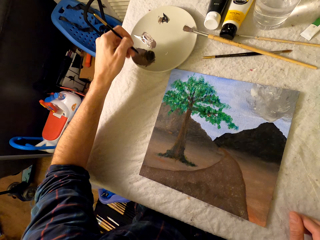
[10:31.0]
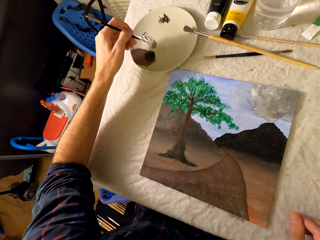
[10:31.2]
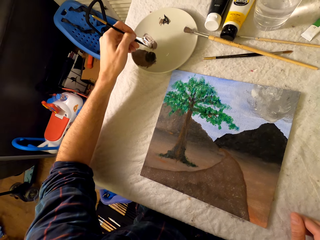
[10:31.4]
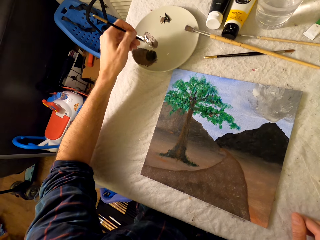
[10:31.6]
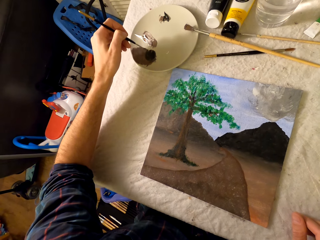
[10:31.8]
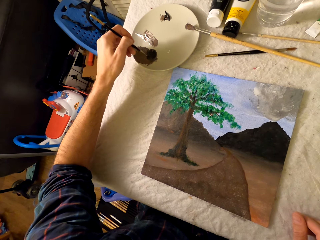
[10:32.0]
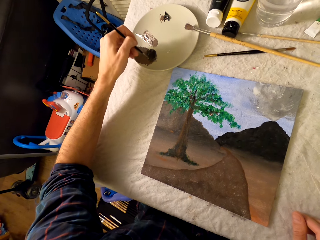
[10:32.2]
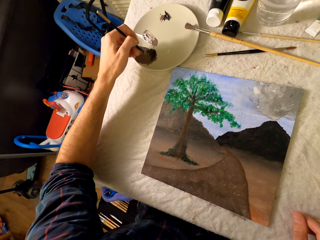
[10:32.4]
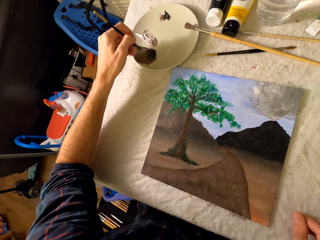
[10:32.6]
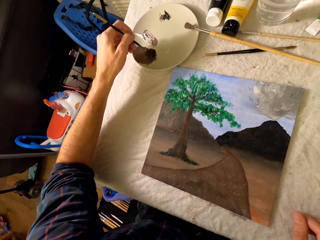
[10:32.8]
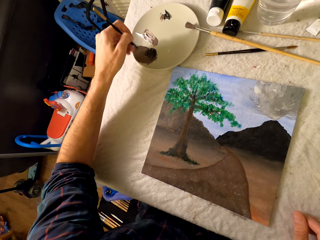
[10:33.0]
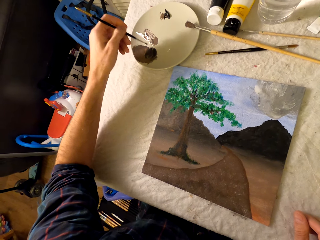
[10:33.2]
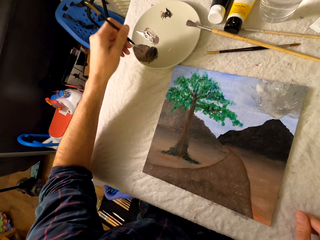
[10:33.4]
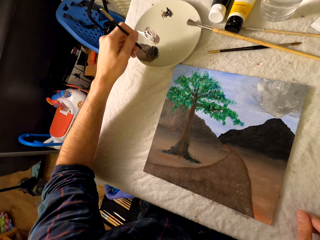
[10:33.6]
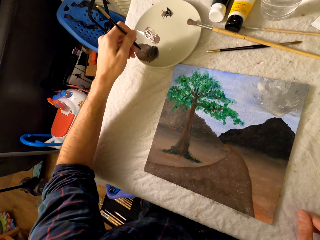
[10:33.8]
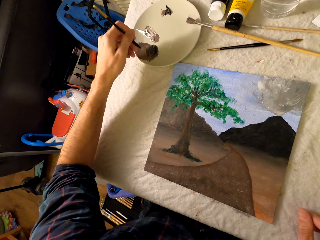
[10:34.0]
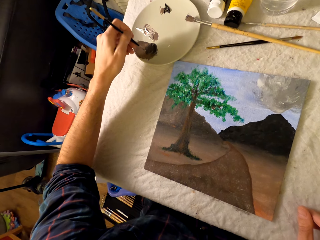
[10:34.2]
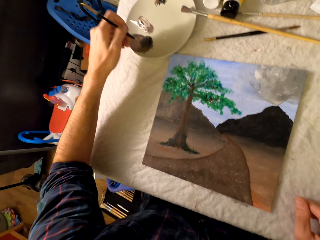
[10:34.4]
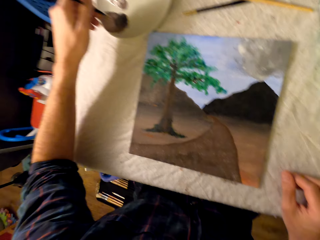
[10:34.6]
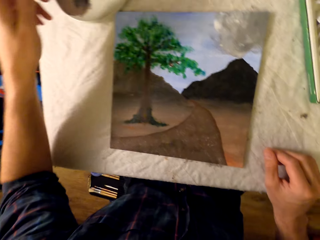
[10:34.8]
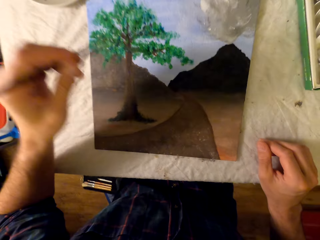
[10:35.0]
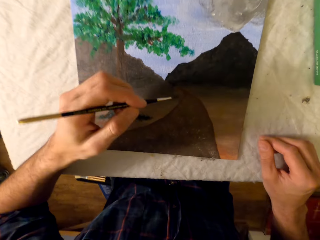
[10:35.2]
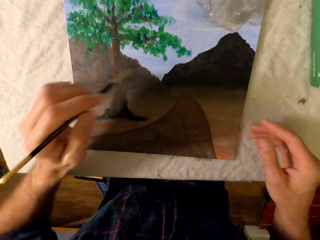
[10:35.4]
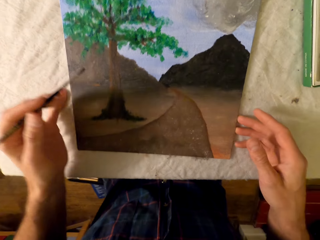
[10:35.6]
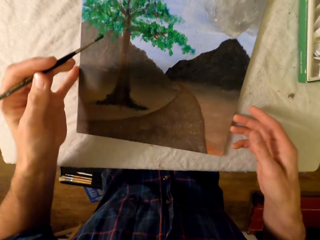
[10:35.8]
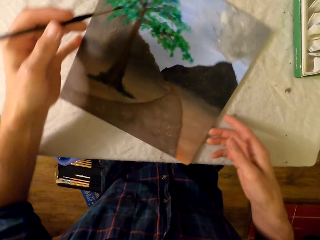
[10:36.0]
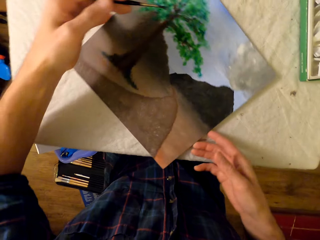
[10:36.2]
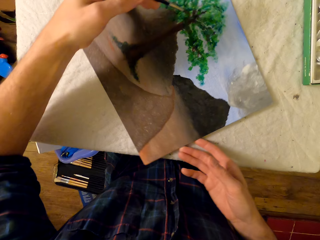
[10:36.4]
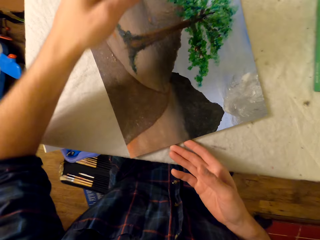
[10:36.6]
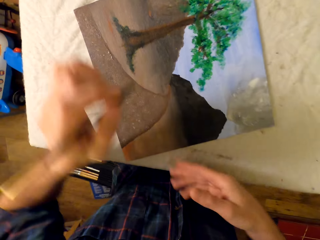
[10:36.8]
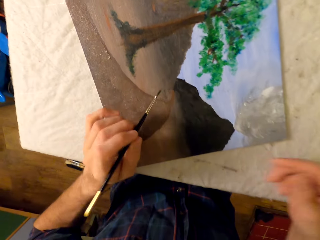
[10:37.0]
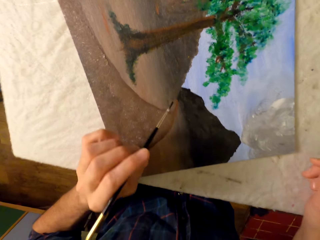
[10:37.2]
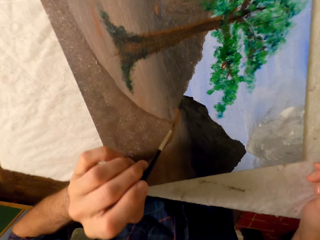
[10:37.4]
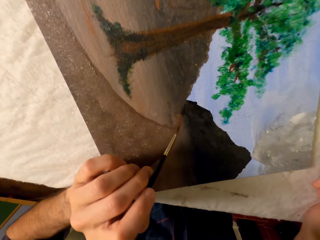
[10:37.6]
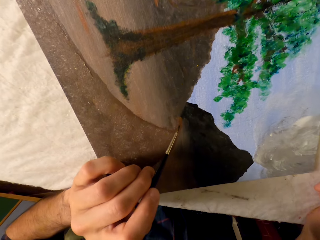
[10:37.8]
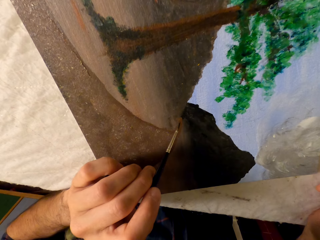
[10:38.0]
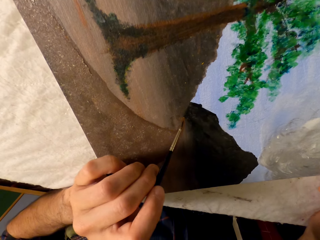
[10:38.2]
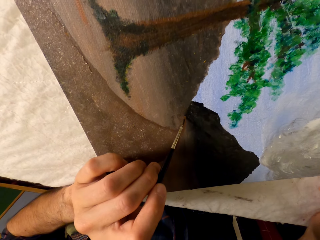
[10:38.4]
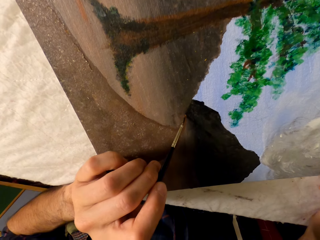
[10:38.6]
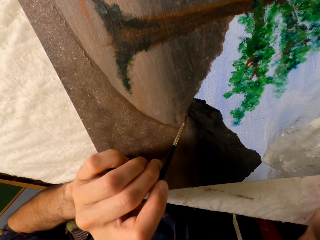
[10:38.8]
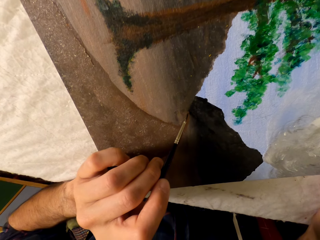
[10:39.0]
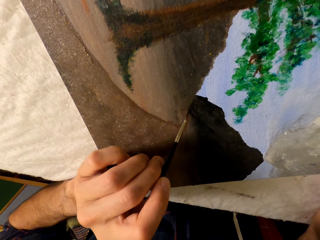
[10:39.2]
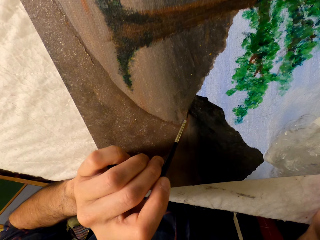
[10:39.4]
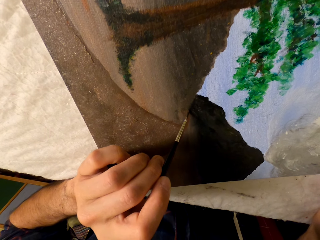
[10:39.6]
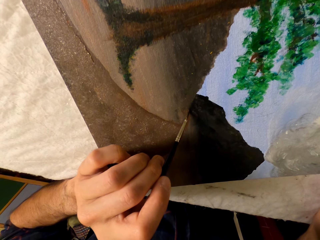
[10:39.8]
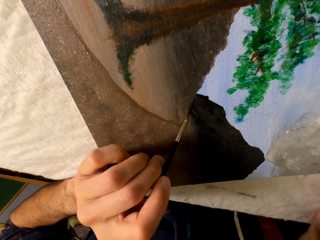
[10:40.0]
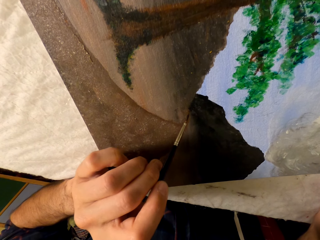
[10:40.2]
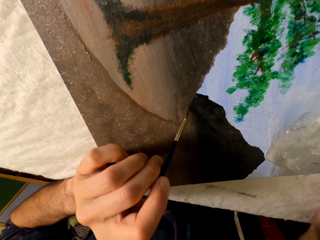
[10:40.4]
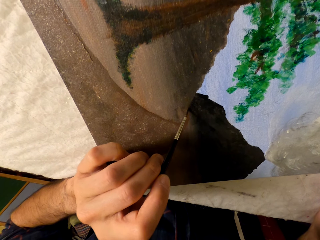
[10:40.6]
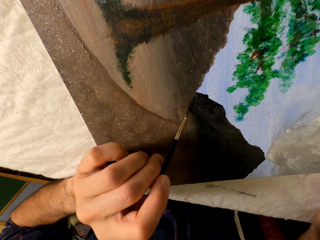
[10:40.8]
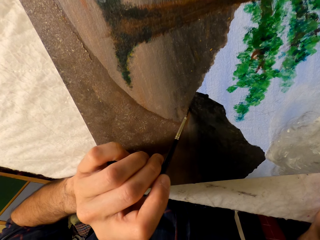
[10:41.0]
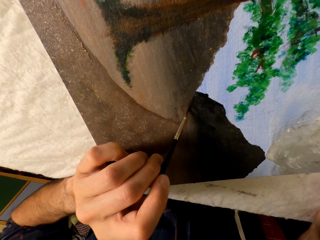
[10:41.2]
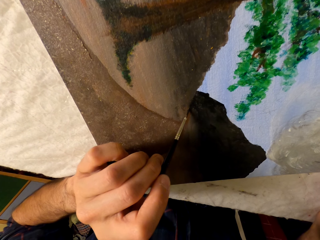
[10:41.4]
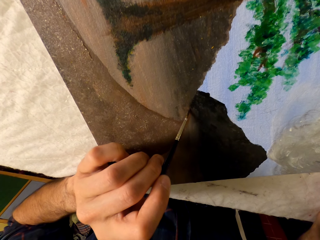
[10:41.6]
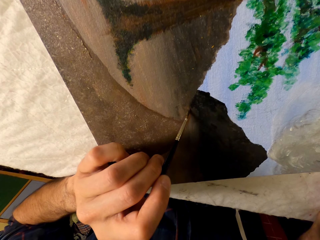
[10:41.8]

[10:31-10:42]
The camera wearer rotates the painting using both hands. They paint a picture with a pen brush.

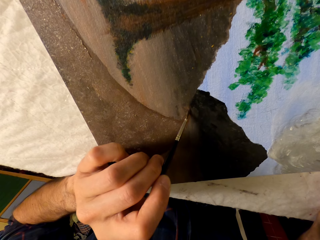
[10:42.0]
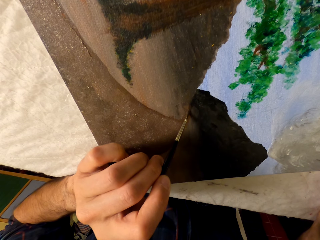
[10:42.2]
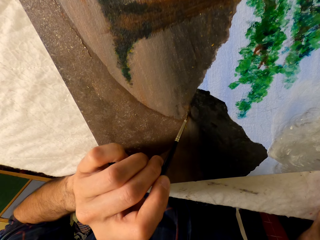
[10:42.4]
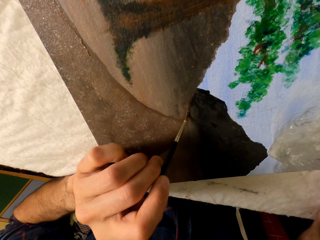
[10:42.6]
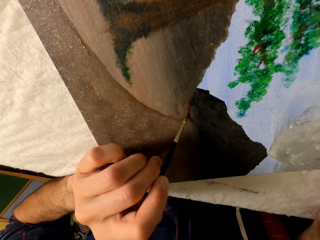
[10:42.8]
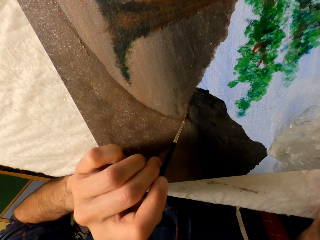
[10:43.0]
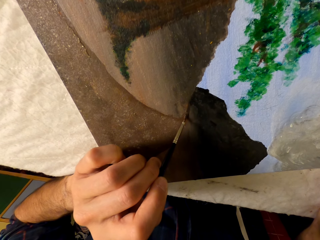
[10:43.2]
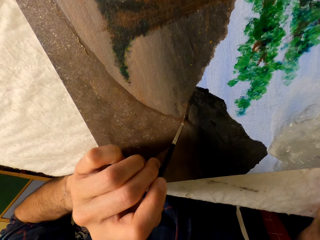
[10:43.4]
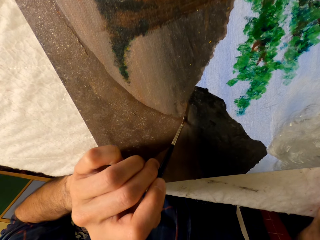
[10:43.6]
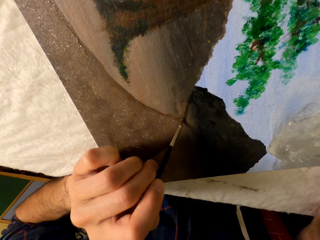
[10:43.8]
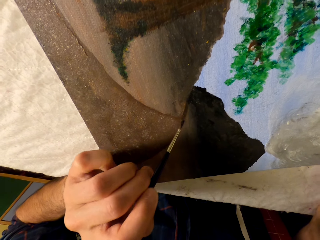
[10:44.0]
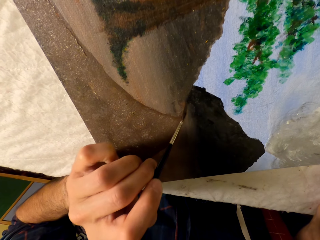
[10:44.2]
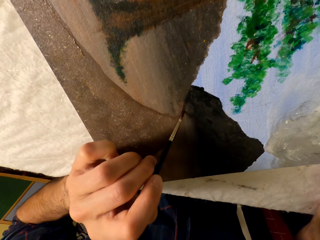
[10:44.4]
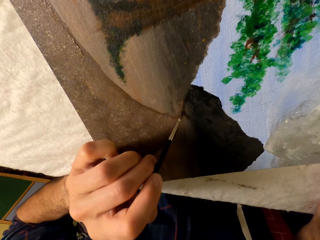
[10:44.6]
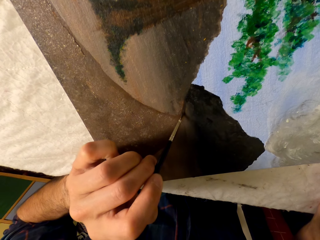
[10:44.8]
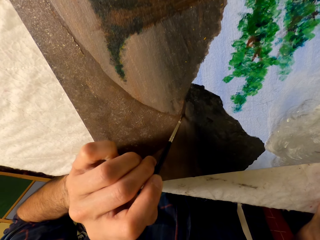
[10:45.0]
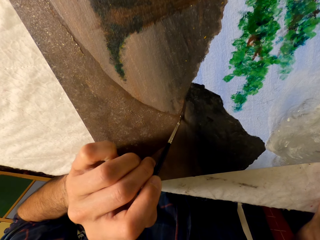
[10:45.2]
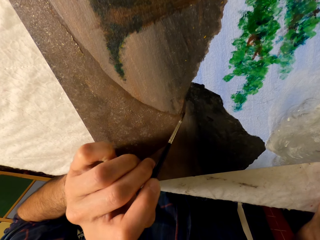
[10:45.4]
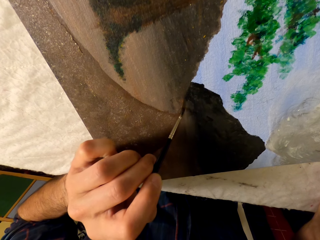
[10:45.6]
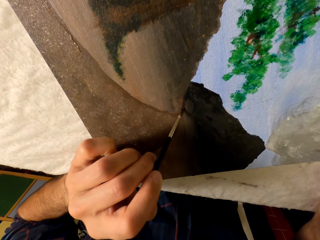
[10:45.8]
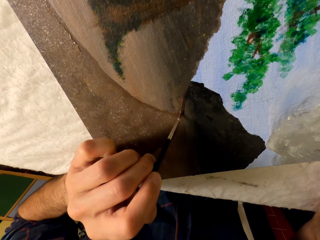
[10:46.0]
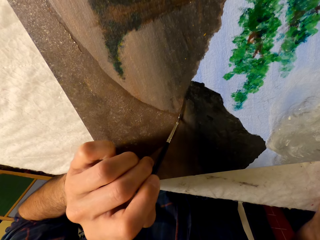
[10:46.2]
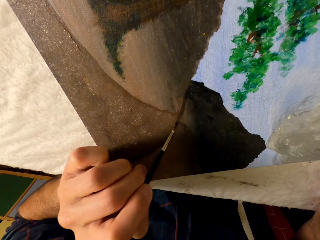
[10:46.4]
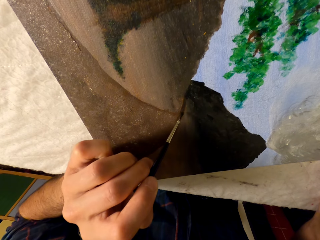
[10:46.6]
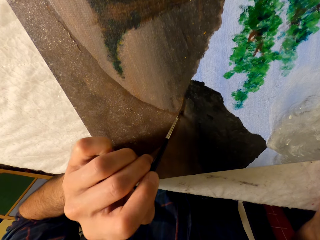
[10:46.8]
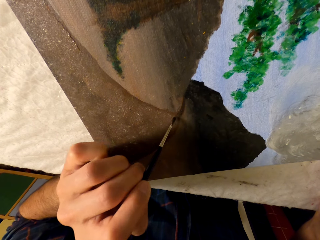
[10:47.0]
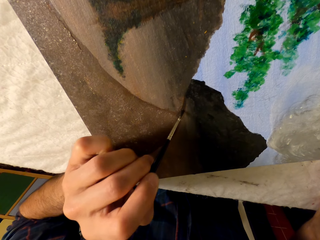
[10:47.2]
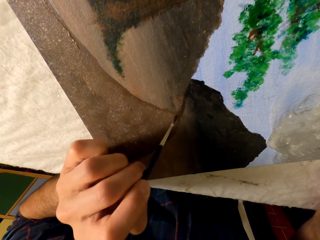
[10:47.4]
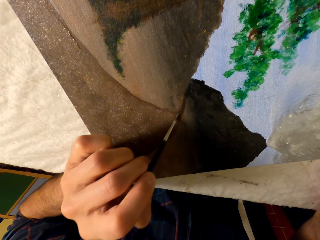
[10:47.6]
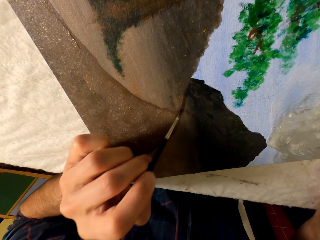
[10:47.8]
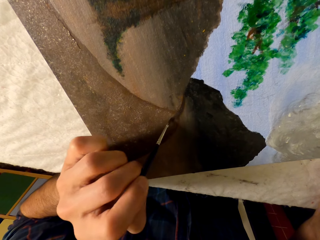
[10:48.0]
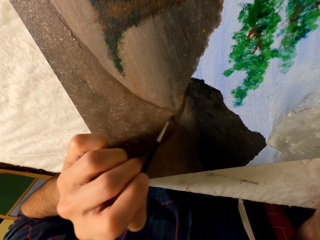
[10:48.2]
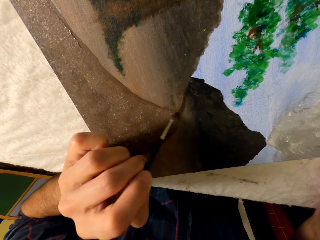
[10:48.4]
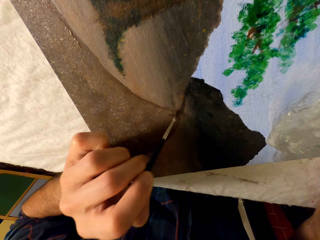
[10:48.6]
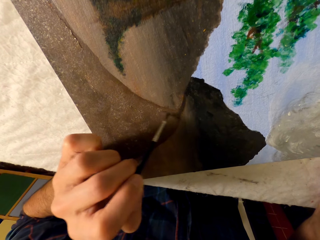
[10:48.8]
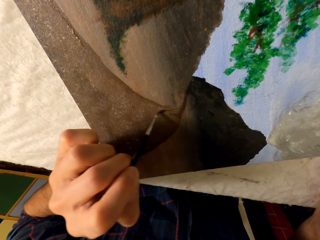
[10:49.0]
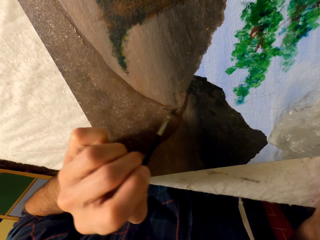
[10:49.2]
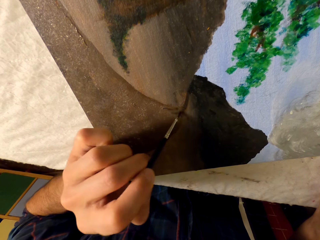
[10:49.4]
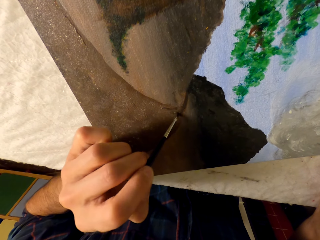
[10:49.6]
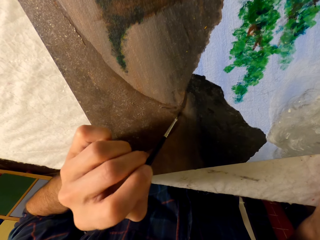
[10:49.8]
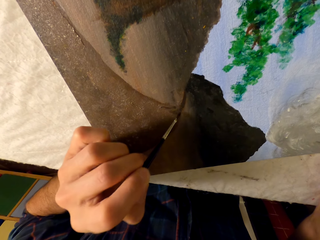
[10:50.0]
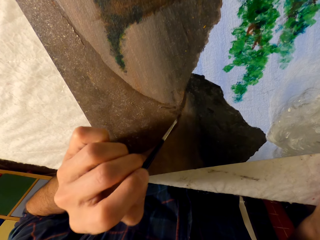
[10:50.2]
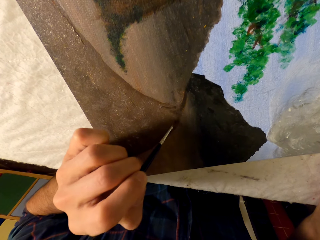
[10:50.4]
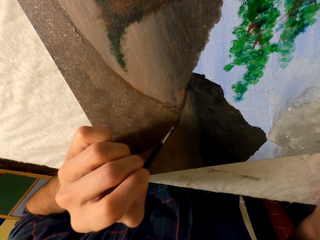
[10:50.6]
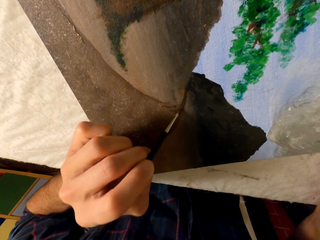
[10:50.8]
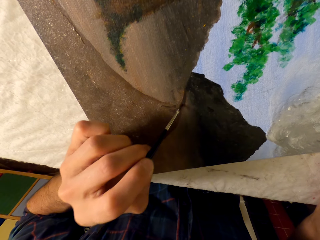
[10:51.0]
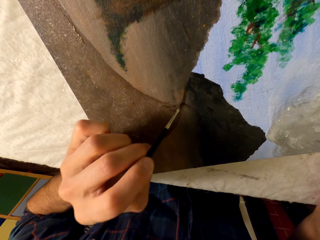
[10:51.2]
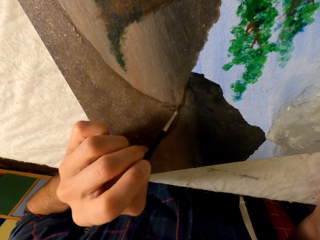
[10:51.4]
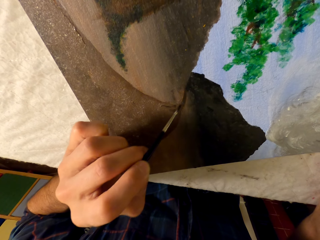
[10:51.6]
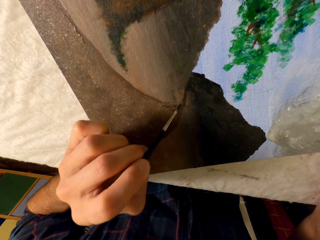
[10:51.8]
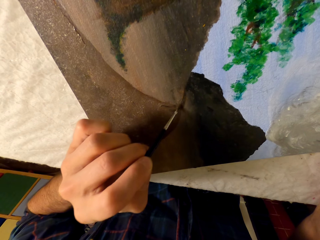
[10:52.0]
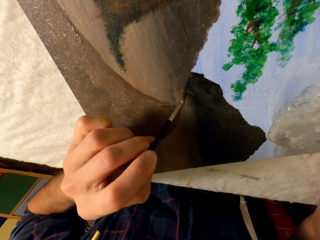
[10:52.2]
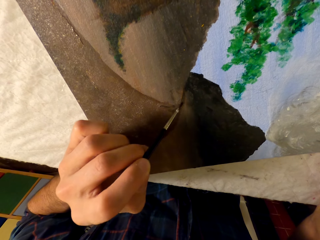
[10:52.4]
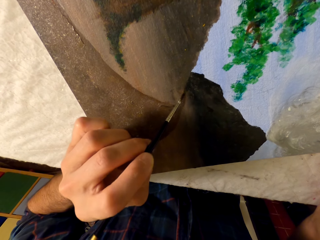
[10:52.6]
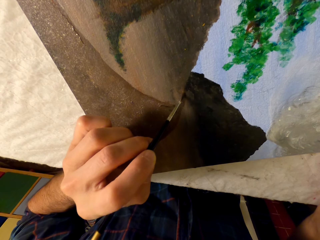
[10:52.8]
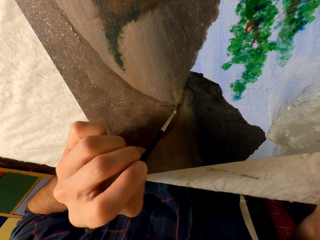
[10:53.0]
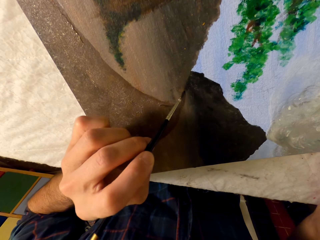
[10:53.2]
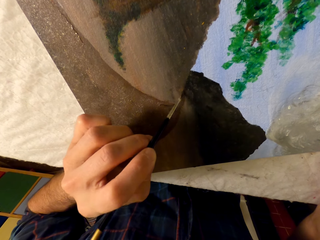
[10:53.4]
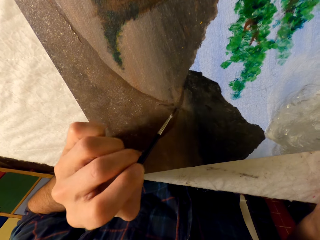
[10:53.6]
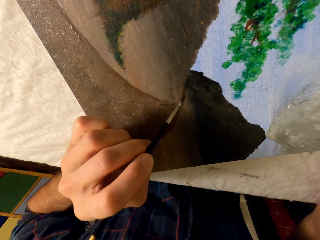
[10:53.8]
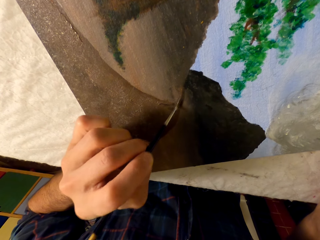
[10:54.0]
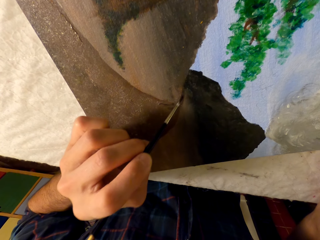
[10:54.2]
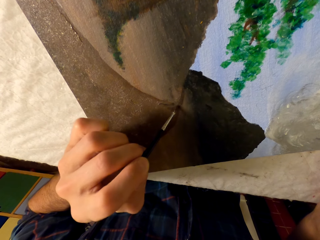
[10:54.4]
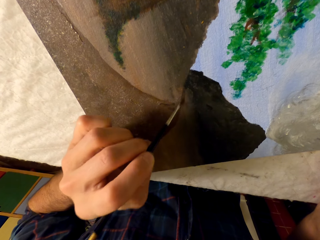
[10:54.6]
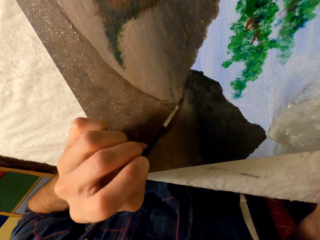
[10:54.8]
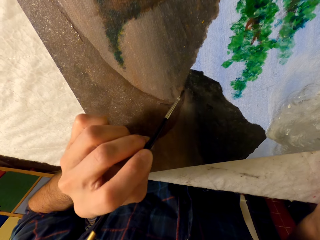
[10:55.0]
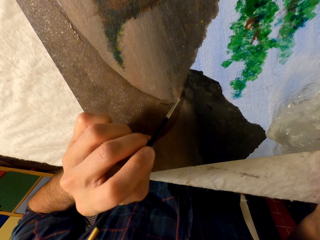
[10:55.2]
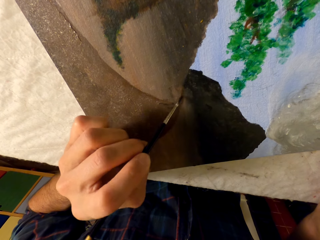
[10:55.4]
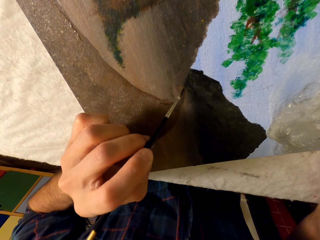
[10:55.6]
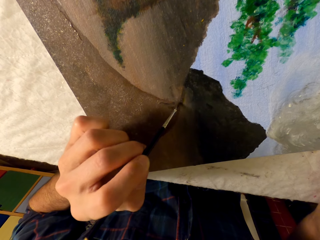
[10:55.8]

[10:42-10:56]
The camera wearer paints a painting.
